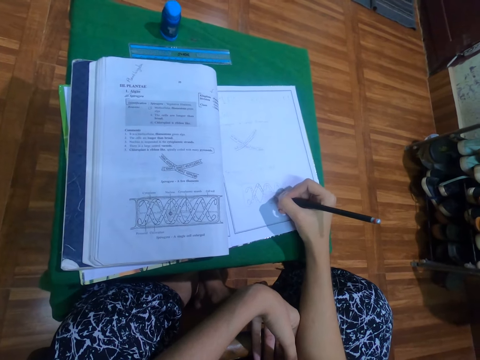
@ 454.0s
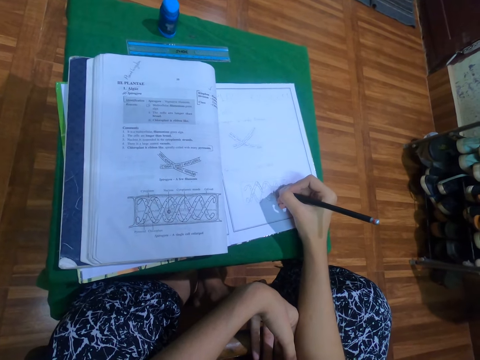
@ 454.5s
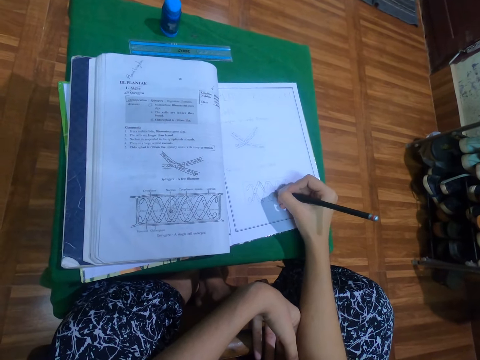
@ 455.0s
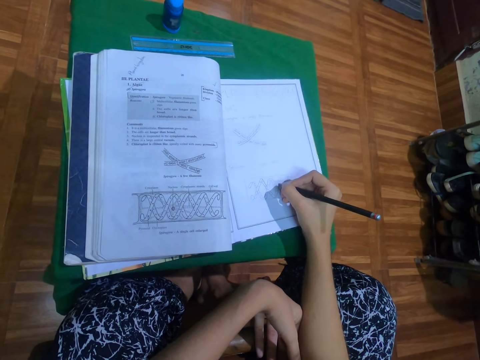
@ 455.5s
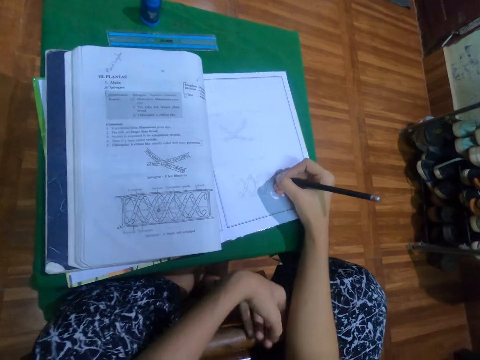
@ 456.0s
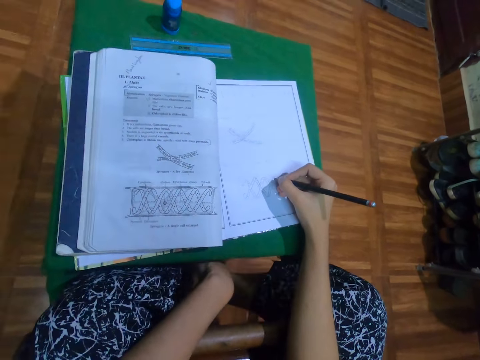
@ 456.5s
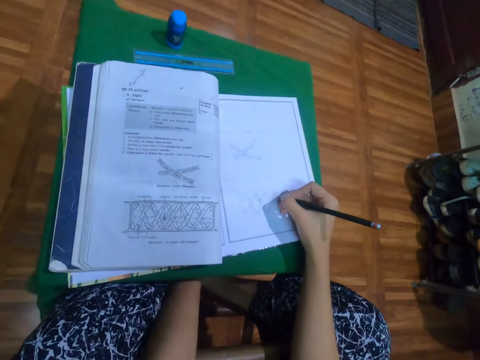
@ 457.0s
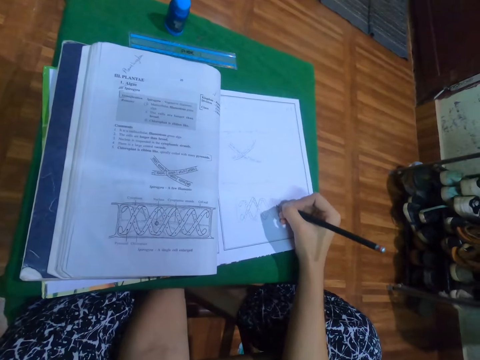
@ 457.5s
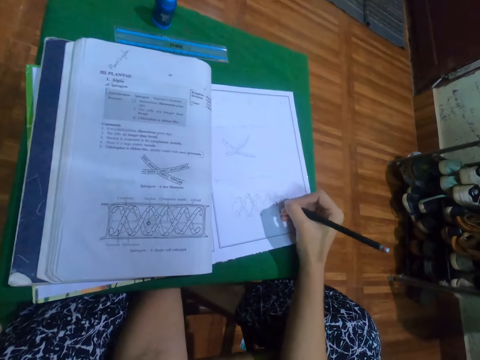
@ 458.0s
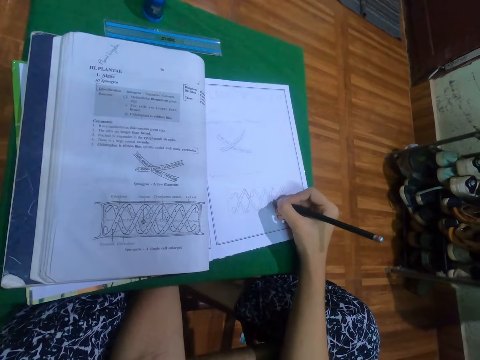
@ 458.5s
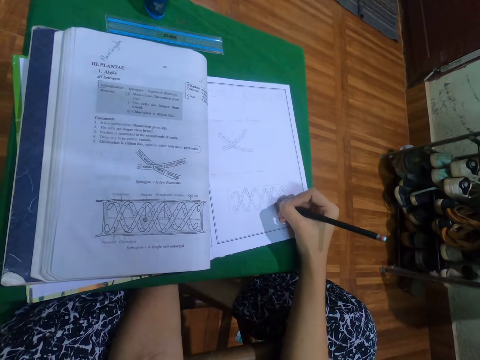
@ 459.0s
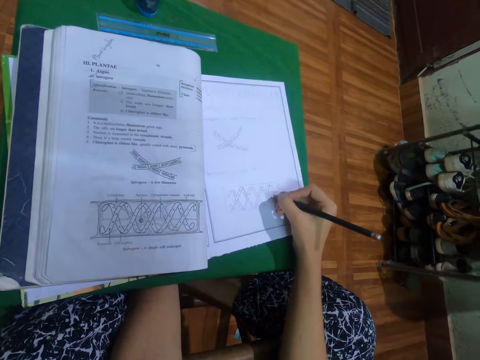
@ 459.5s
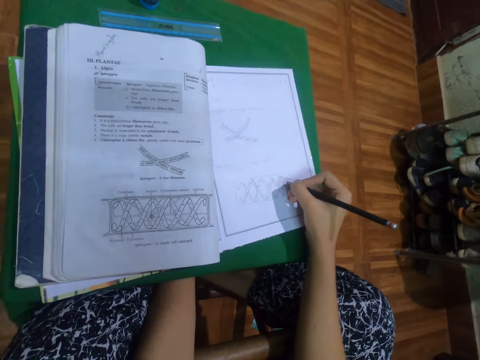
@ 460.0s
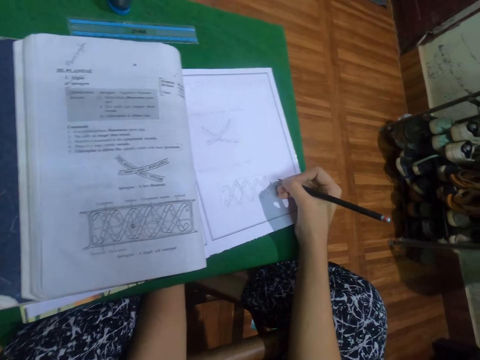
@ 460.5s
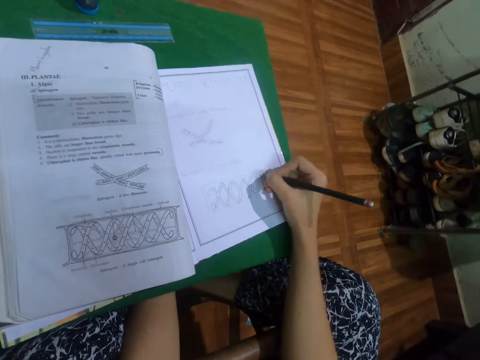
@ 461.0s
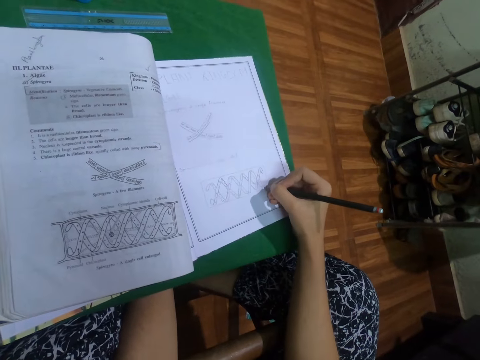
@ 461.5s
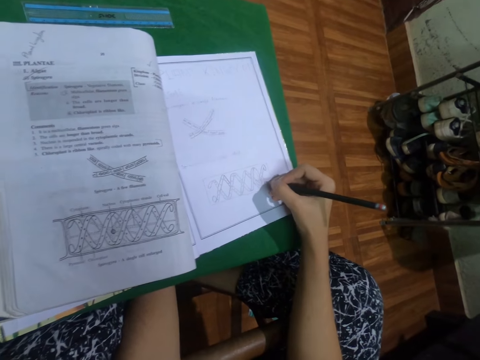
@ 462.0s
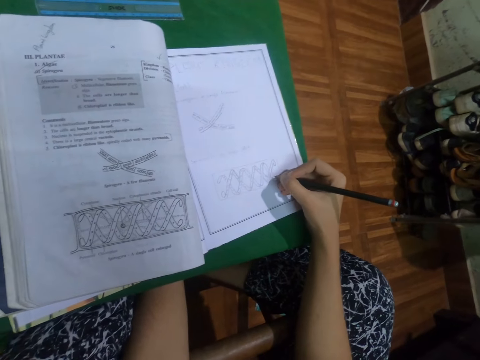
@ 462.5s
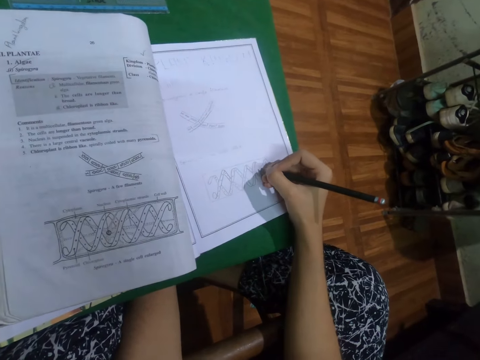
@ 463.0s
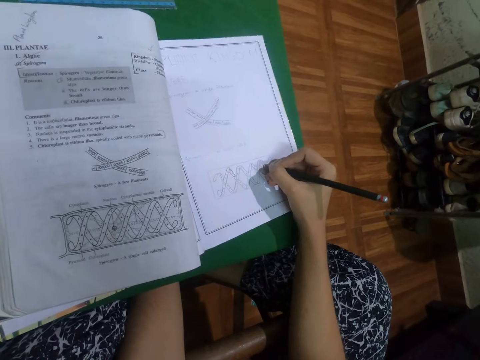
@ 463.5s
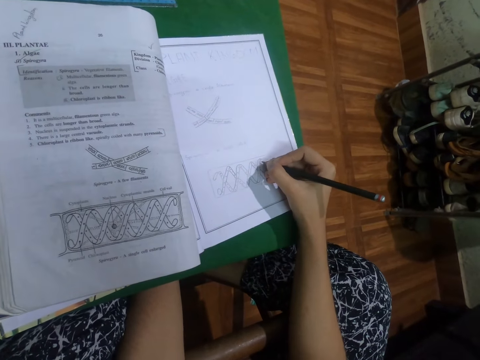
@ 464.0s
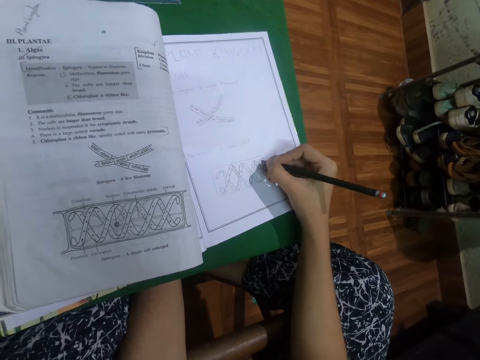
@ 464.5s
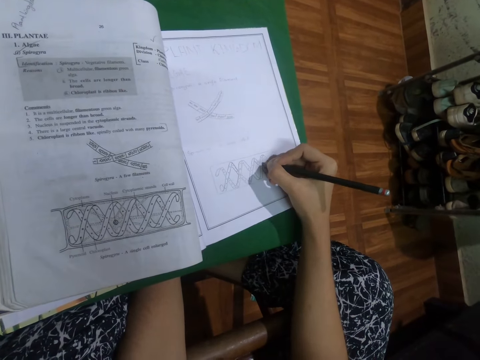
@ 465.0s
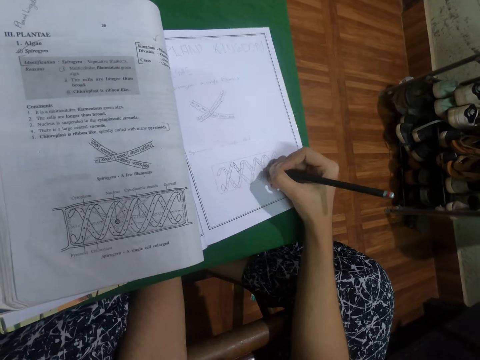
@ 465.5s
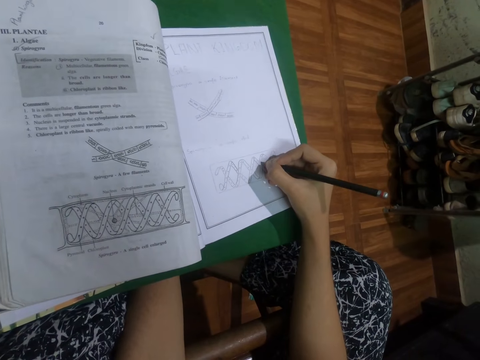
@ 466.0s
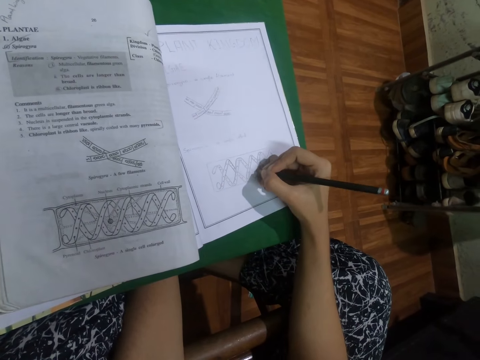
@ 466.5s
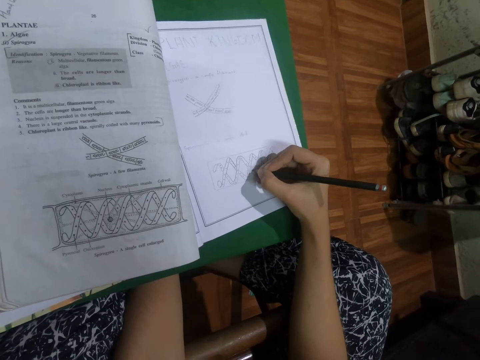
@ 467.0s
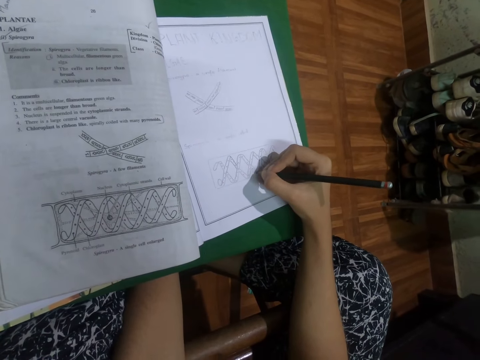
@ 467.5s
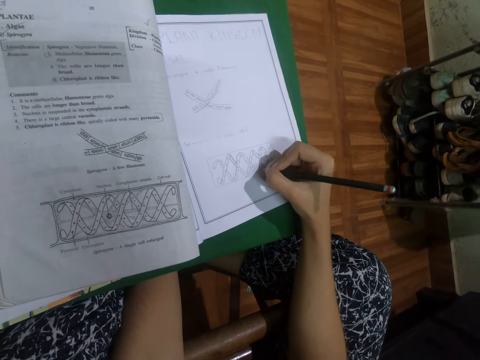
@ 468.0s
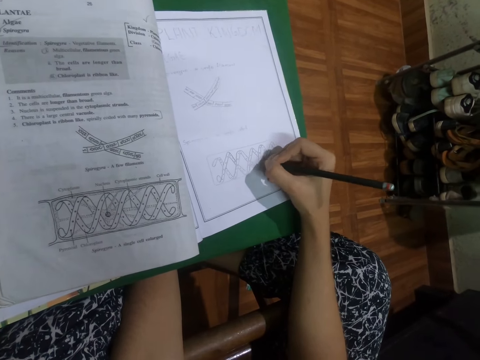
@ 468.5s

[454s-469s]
The camera wearer scratches her left leg with her left hand.

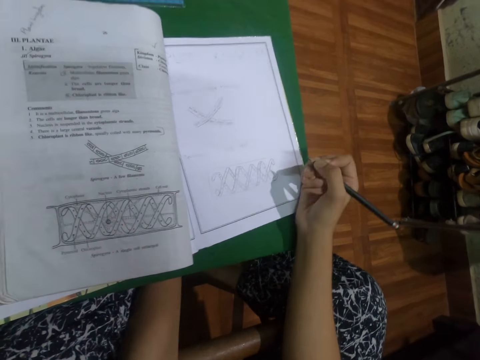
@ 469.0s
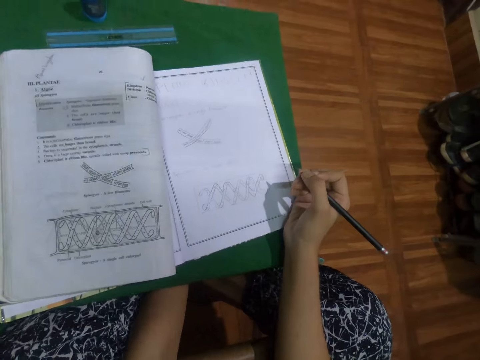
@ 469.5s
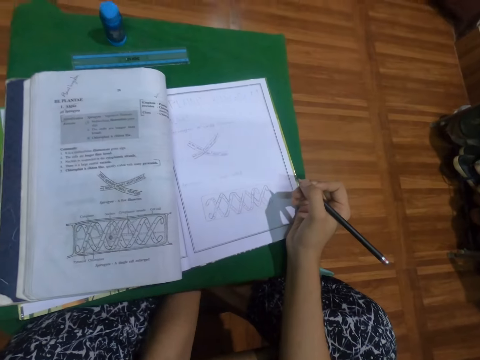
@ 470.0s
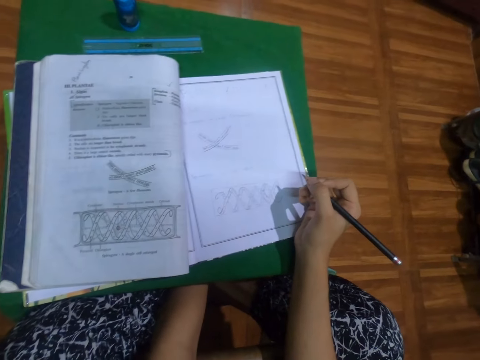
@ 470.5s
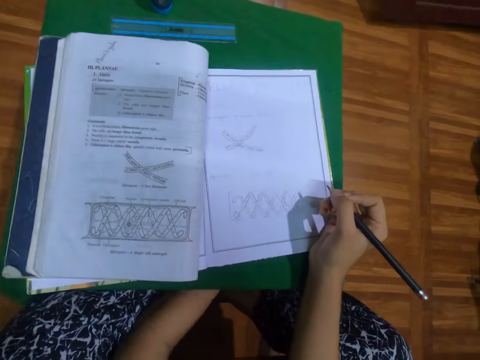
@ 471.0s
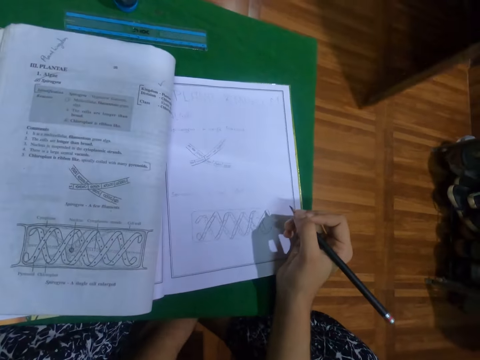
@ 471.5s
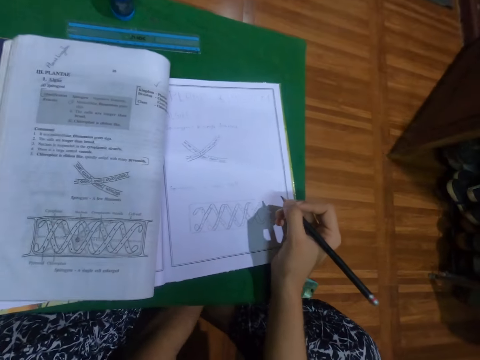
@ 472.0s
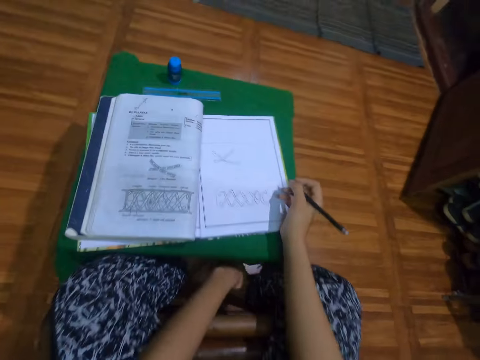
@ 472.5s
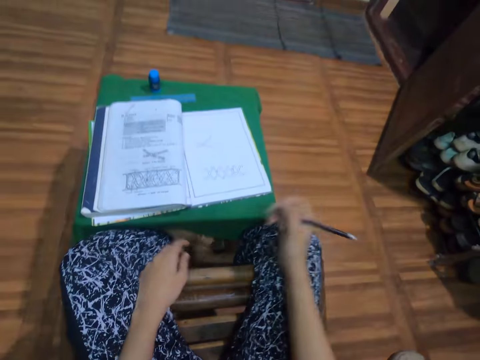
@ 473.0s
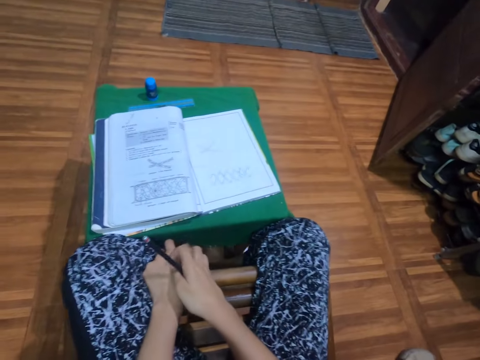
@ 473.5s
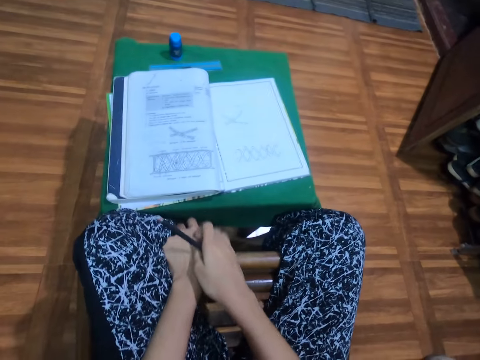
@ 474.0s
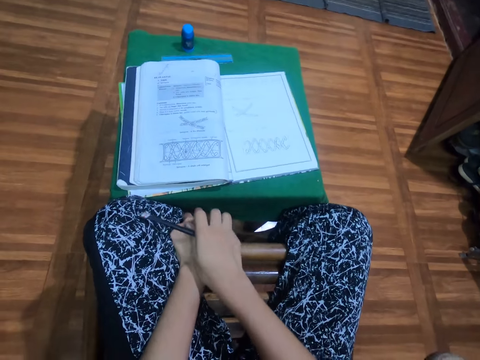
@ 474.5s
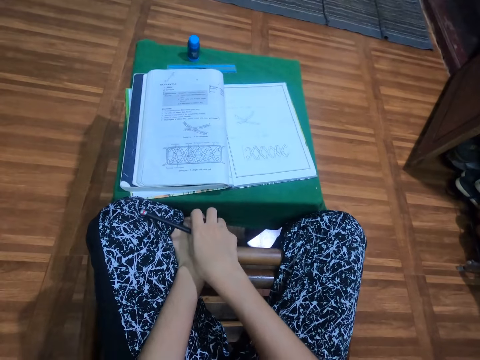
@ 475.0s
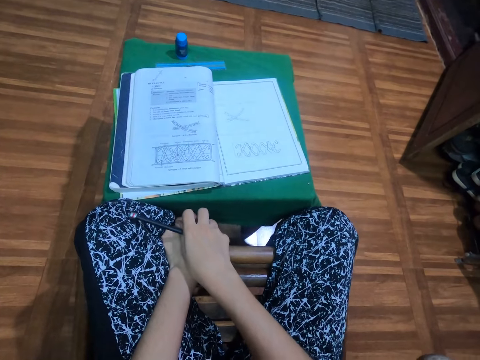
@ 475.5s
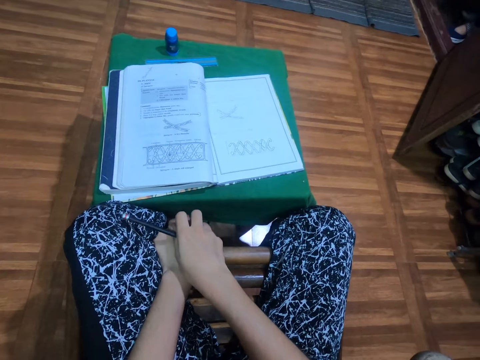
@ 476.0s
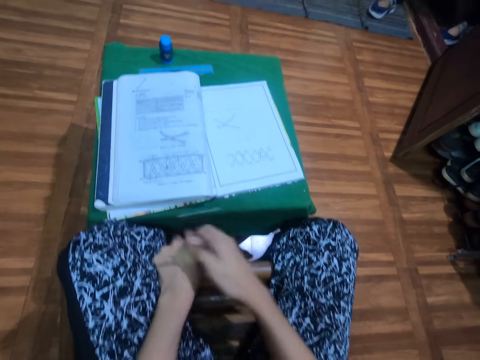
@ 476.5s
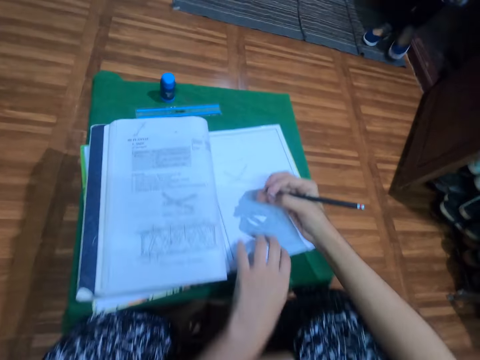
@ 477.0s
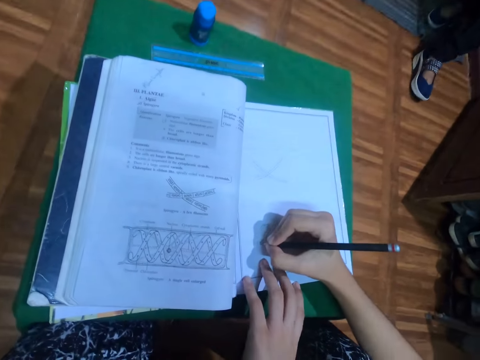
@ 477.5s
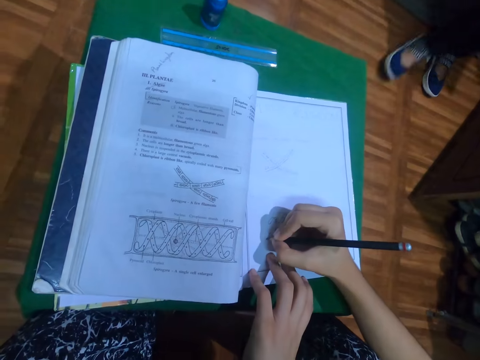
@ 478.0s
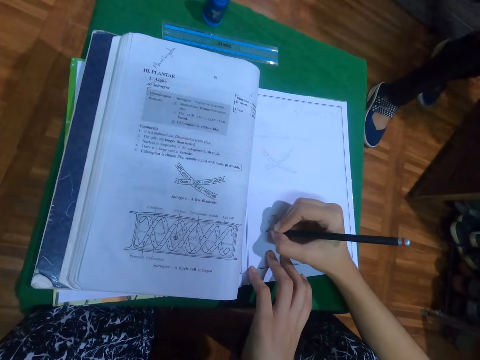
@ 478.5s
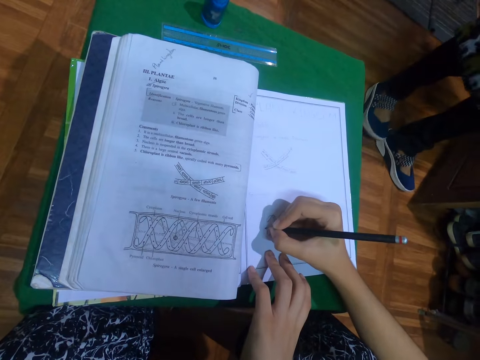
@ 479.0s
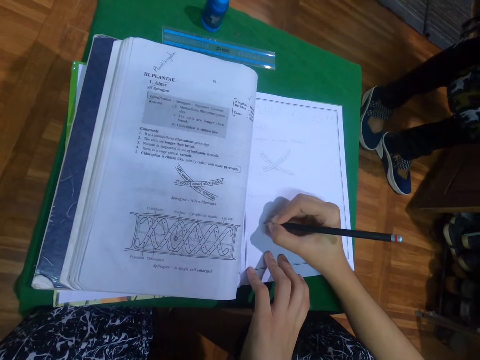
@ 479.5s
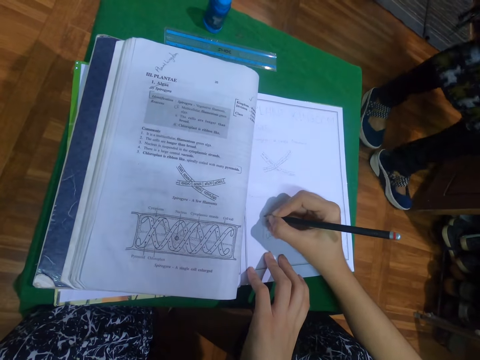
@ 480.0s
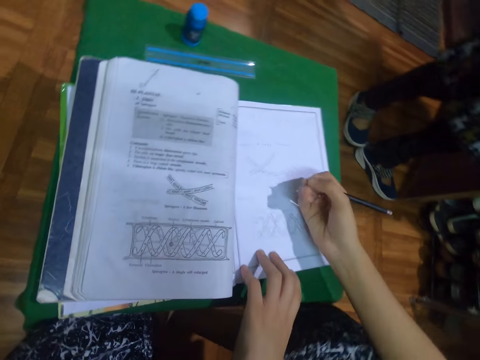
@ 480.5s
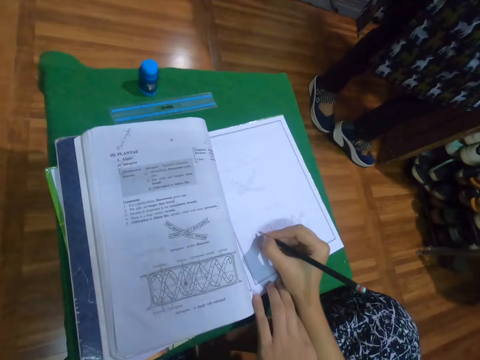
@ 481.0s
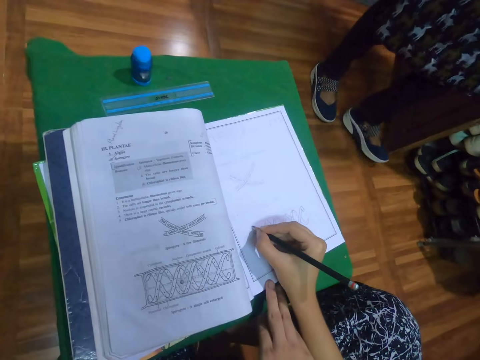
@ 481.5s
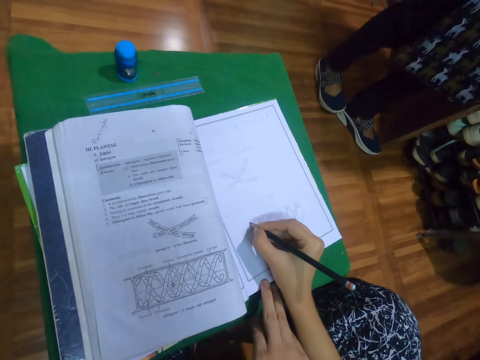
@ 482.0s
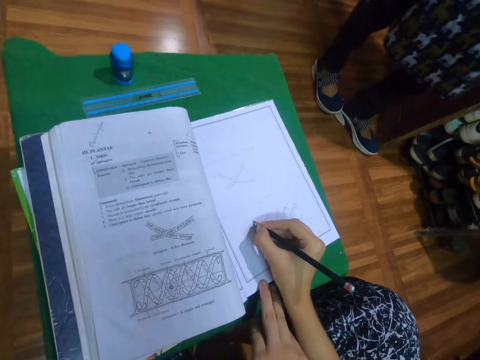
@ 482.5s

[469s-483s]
The camera wearer scratches her left hand with her right hand. A woman walks into the apartment. The camera wearer places her left hand on the book on the table and draws in the book with the pencil in her right hand. The woman removes a shoe from her left leg with her right leg.
